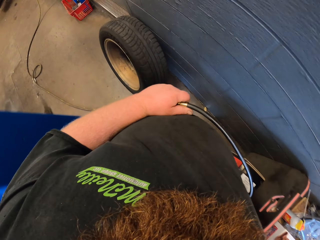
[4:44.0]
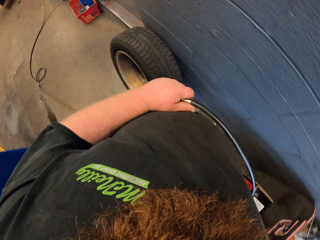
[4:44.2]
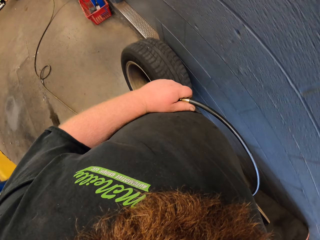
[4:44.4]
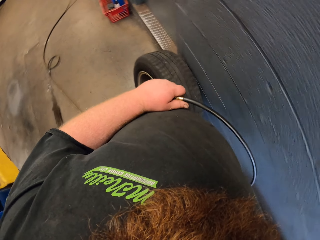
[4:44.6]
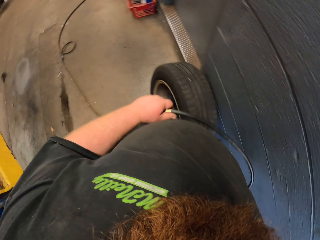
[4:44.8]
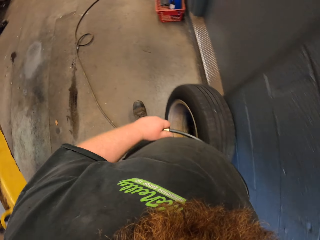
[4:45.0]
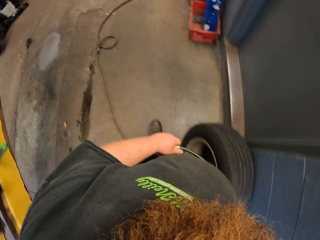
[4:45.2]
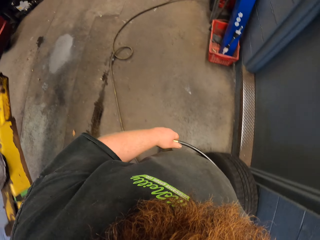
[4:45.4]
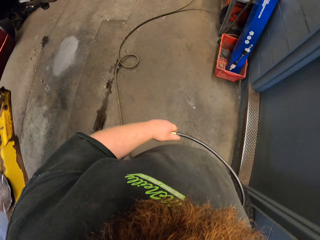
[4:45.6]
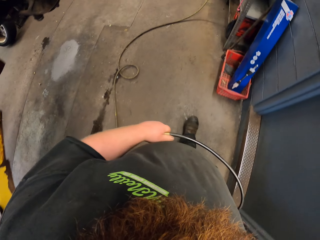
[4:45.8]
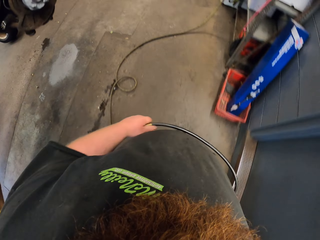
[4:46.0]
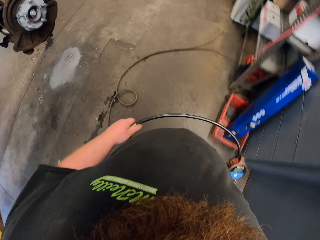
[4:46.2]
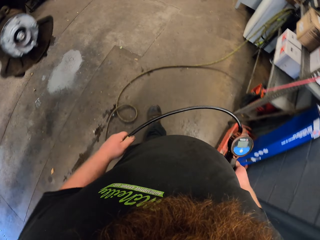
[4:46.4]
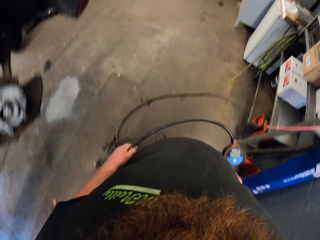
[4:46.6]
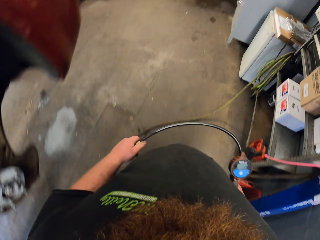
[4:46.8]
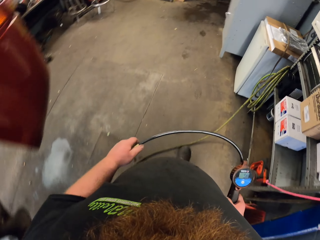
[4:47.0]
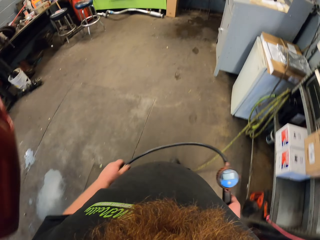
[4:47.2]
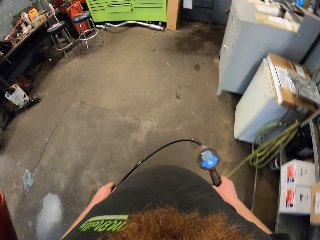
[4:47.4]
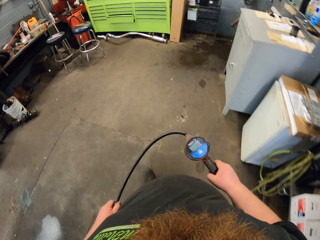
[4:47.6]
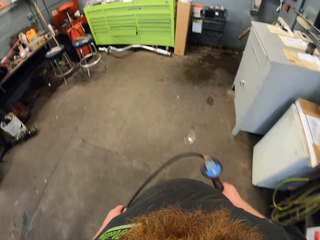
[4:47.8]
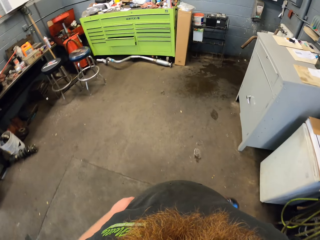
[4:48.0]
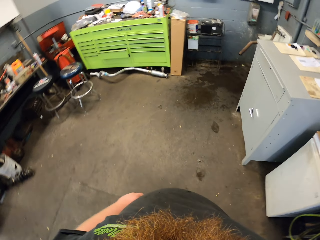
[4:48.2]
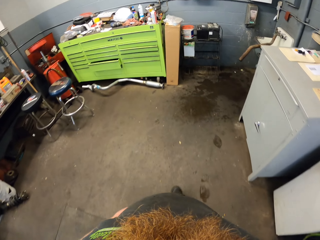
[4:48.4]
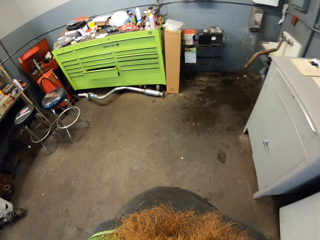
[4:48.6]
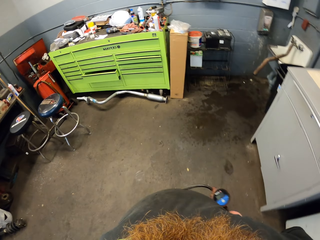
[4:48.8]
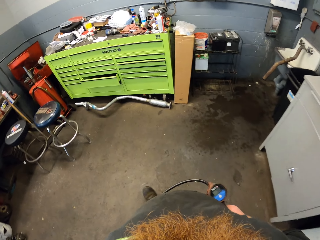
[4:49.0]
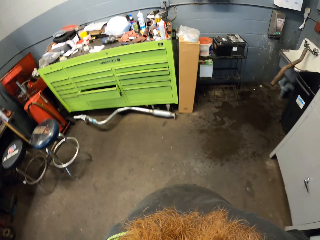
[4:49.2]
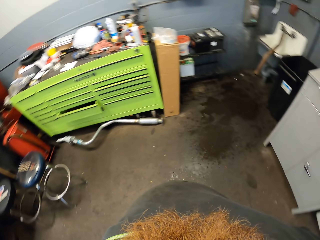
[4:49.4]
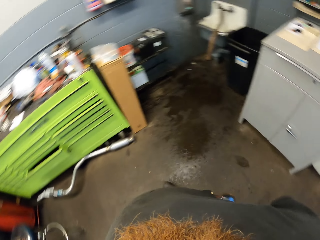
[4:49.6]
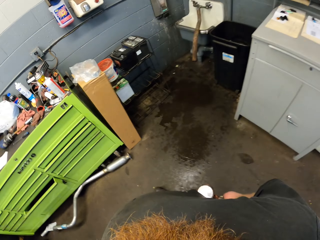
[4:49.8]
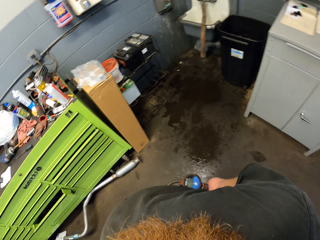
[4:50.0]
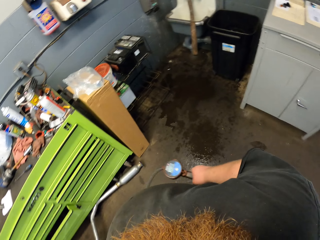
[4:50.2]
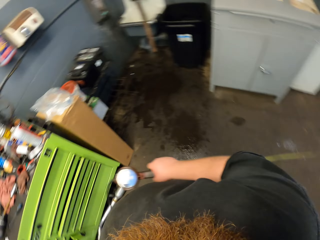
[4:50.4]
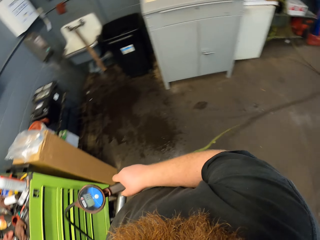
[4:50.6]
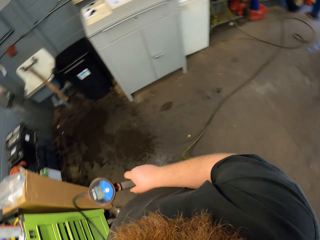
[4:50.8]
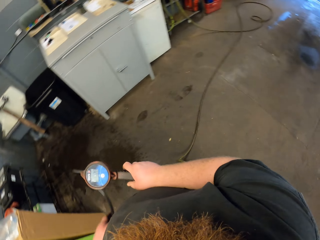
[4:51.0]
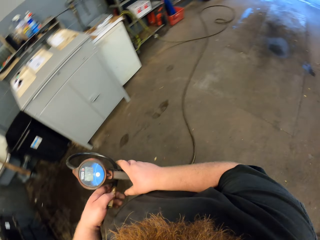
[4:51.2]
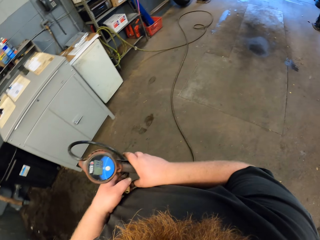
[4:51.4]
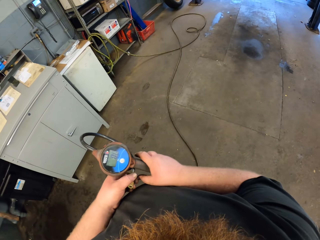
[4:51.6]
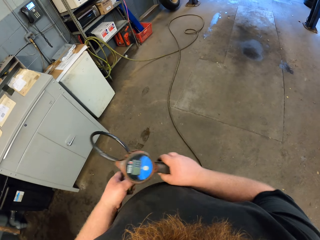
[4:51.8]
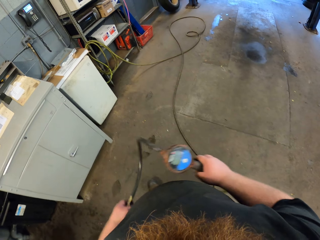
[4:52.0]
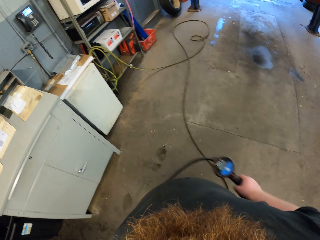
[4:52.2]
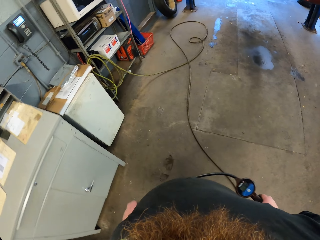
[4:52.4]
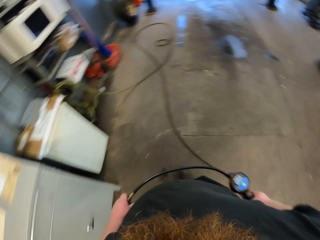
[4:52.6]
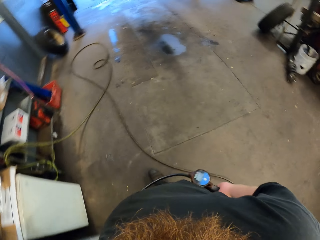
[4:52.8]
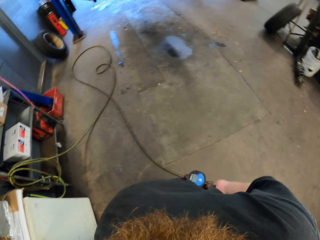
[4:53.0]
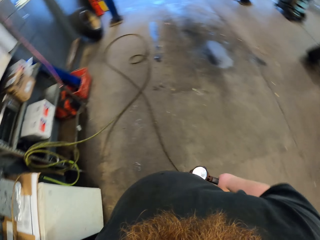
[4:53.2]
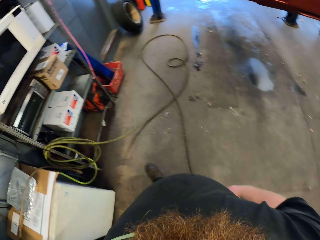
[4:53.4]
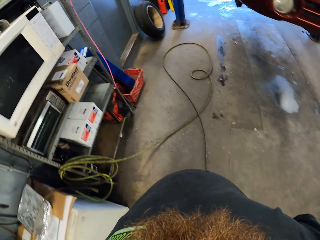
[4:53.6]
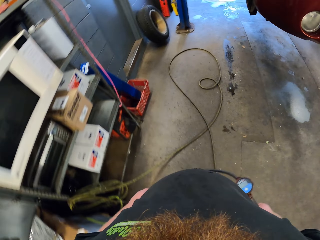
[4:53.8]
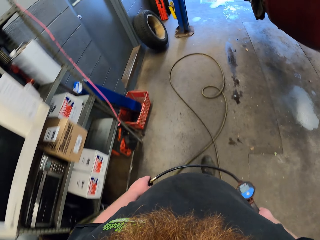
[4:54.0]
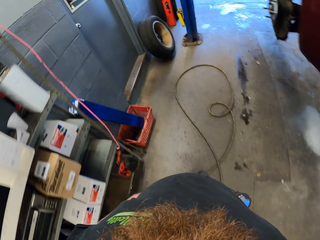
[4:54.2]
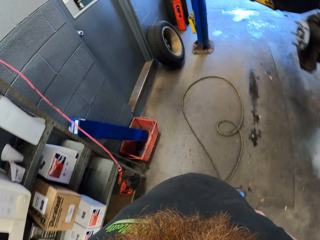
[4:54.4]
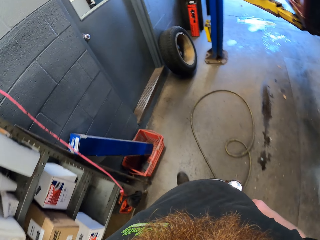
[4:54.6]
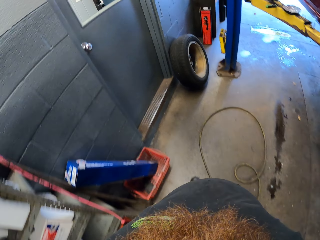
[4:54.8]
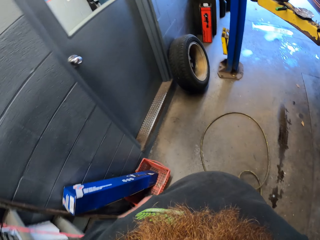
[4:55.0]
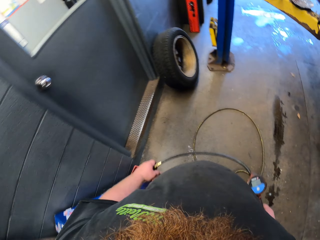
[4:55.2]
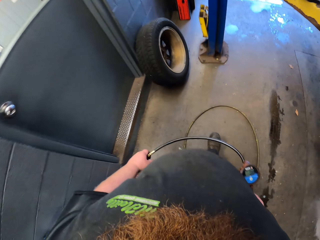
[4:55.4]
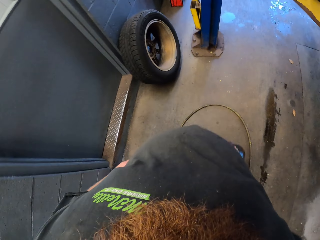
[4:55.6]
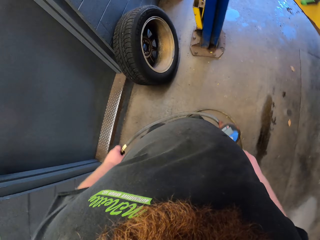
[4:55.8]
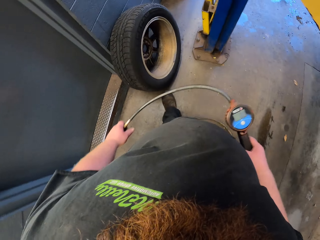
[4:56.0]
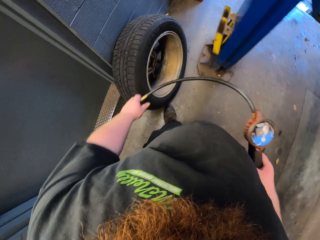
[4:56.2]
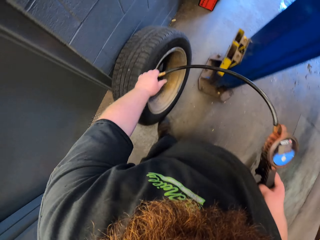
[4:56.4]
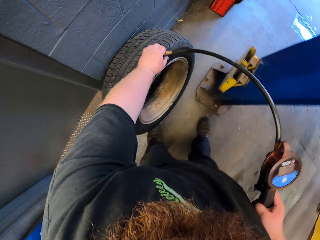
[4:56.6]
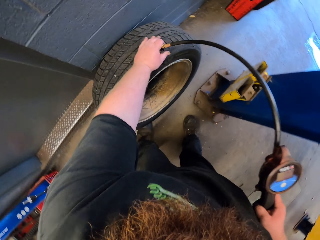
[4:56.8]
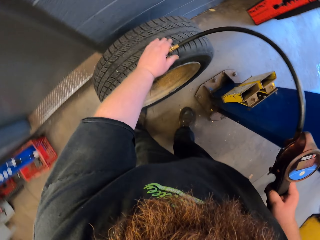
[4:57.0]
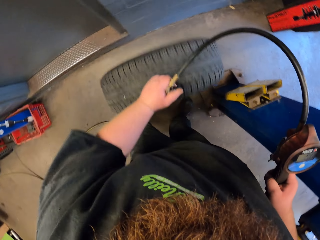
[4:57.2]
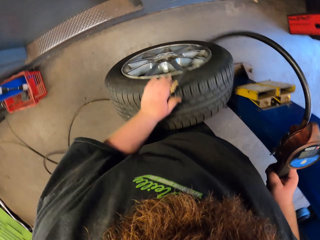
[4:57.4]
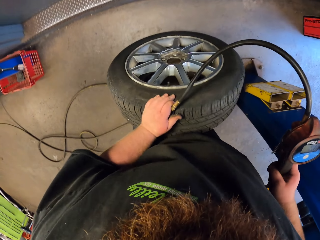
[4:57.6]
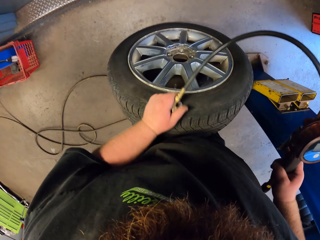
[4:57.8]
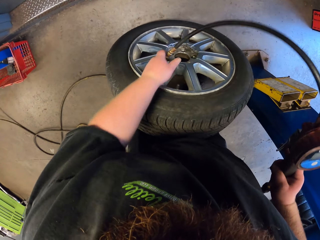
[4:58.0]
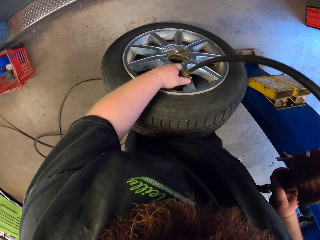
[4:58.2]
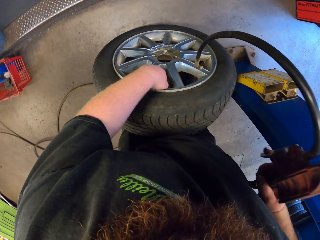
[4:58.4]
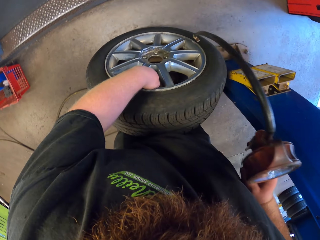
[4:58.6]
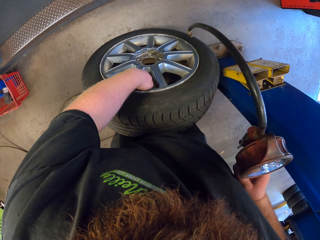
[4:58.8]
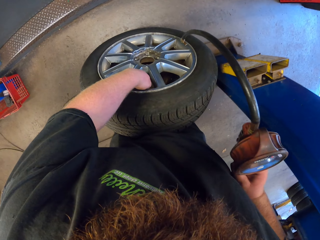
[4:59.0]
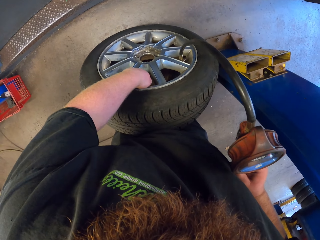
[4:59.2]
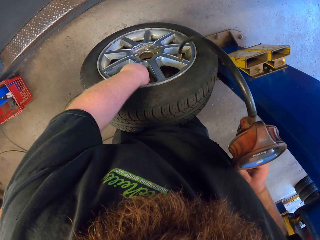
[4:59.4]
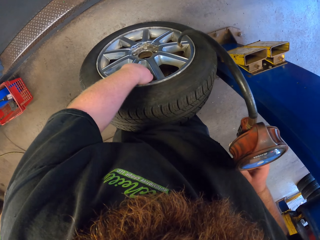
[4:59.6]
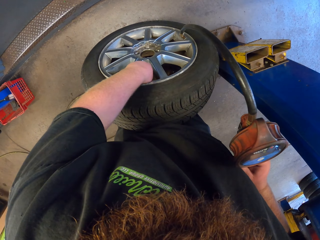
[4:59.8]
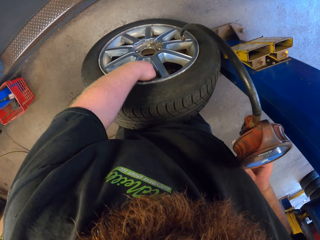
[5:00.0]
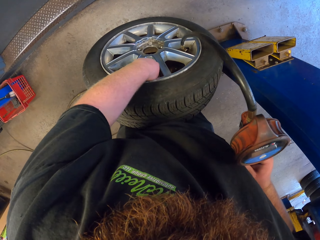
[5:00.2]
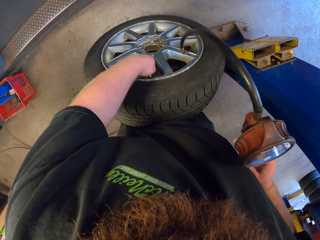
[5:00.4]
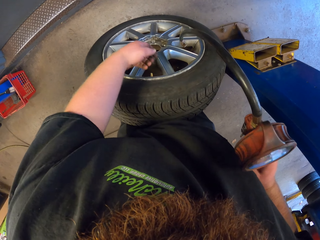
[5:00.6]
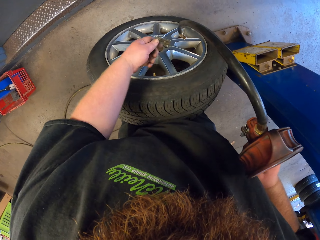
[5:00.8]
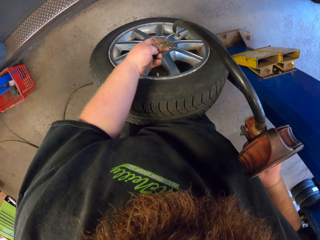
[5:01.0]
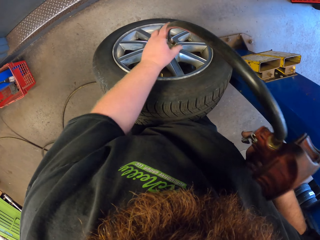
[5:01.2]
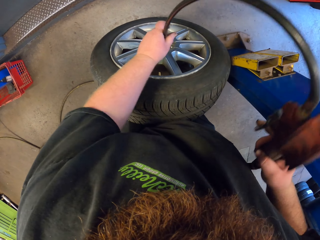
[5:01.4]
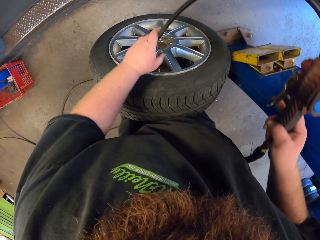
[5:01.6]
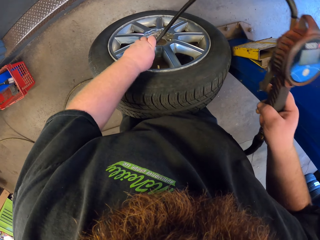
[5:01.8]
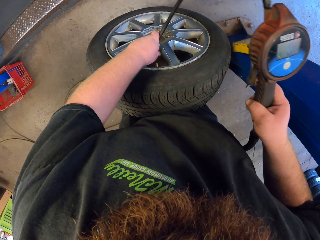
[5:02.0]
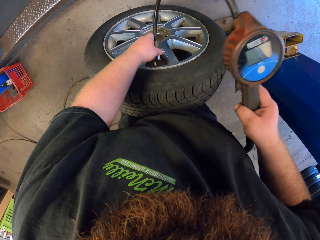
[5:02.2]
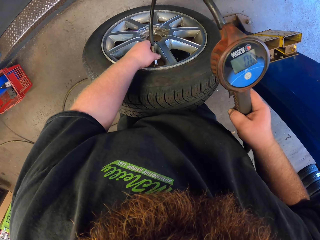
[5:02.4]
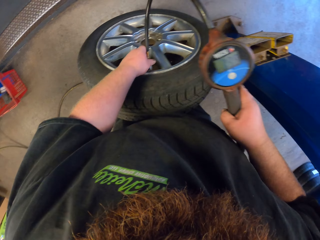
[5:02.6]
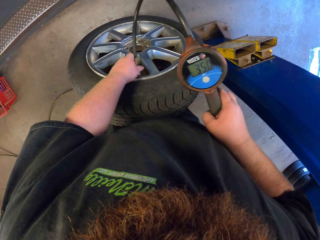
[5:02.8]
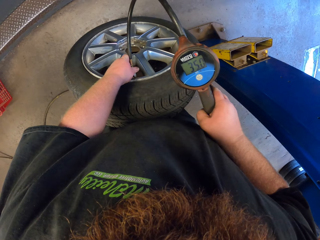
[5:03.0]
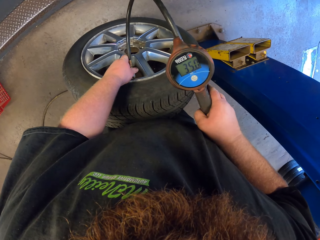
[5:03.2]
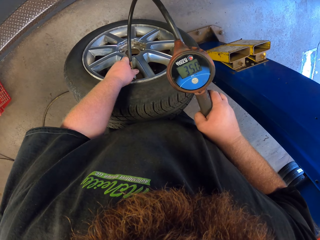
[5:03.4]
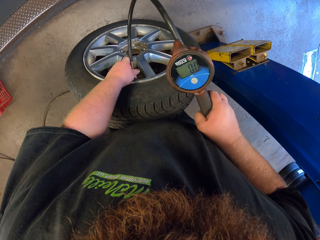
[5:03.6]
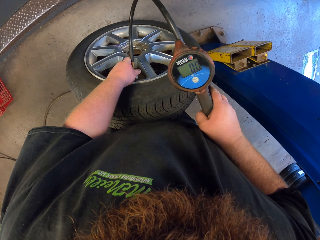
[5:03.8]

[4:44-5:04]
The camera wearer walks around the room. They walk around the room again. They pick up a tire. They open the valve or tire tube. They put the tire gauge in the valve.

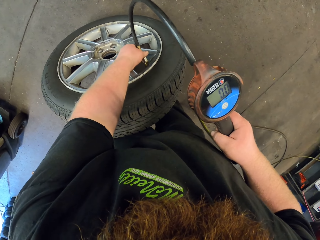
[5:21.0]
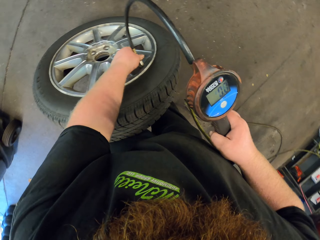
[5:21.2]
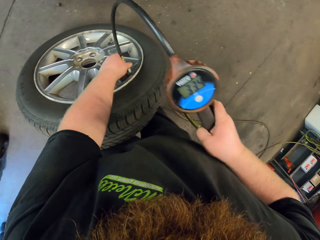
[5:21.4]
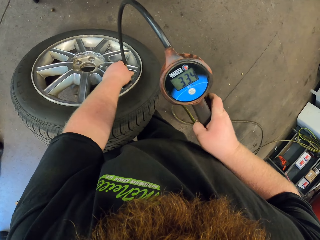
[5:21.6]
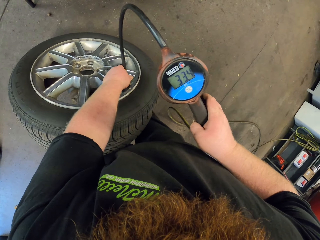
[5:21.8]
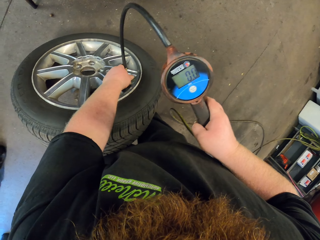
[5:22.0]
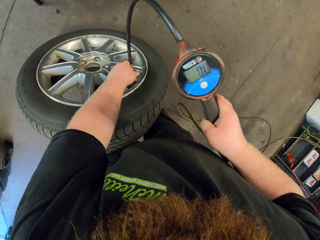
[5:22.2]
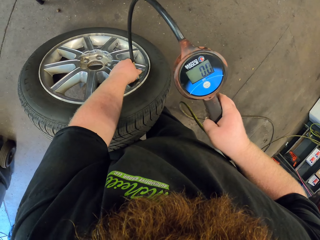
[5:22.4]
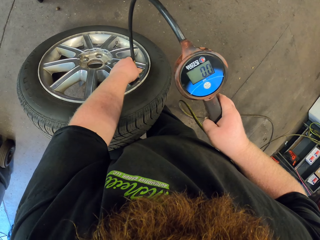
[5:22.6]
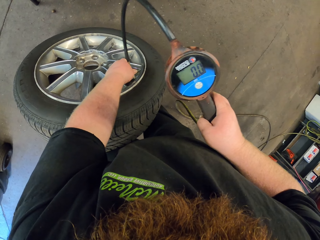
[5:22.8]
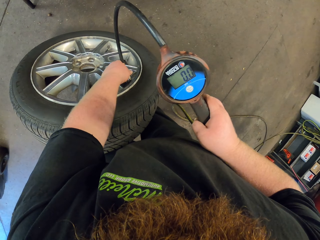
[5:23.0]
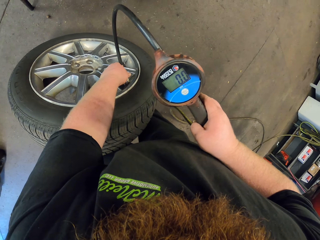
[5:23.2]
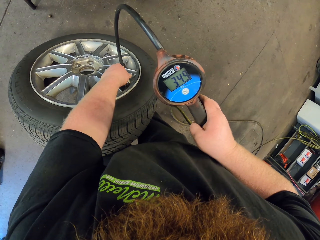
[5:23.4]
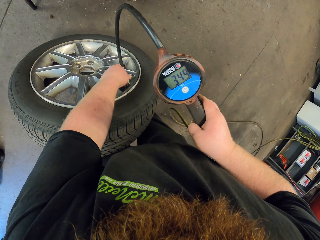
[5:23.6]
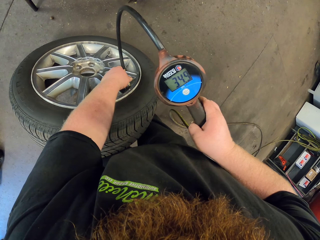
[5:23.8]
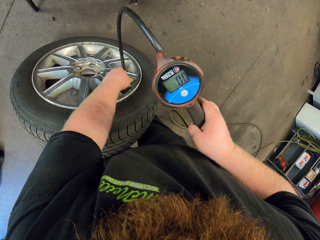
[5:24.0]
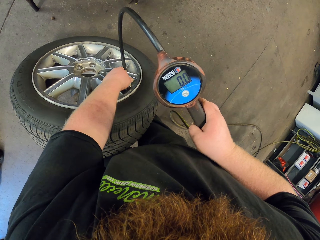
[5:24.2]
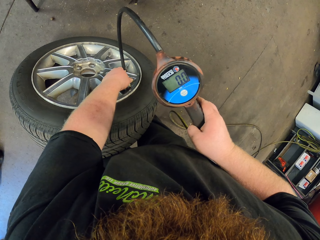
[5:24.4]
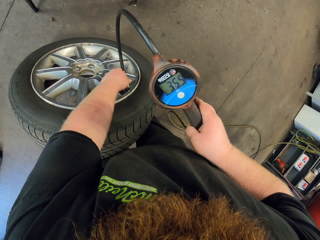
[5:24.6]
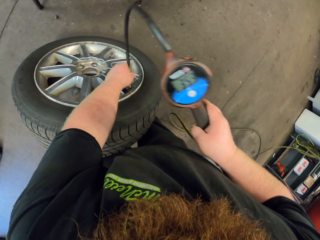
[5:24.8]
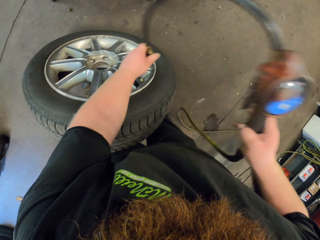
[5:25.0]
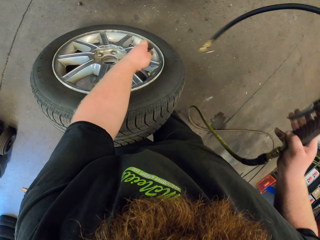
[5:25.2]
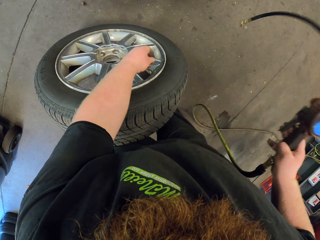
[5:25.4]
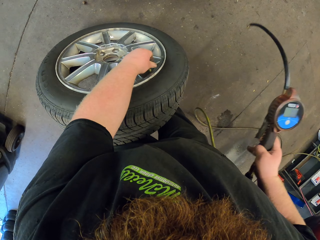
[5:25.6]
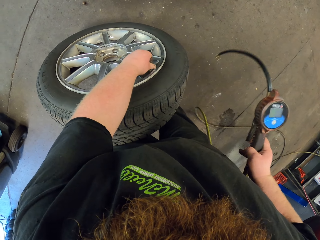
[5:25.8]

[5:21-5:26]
The camera wearer puts pressure on the tire with an inflator. They put the tire gauge in the valve. They remove the tire gauge.
